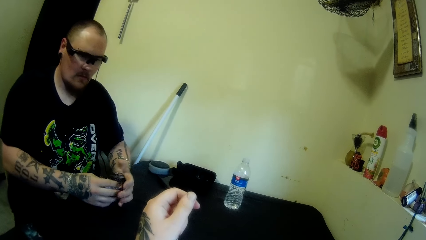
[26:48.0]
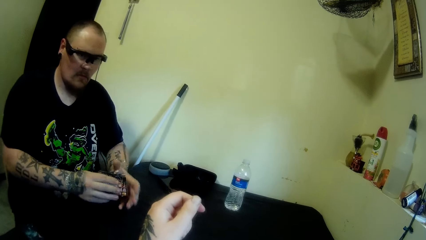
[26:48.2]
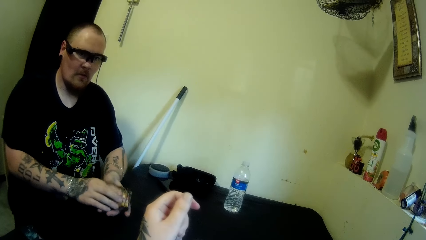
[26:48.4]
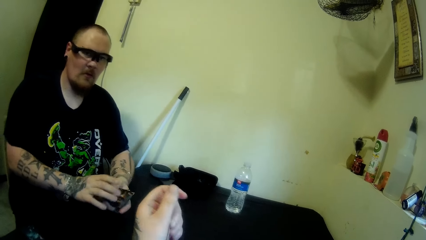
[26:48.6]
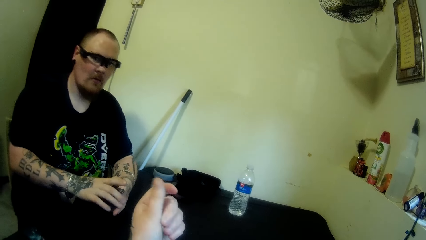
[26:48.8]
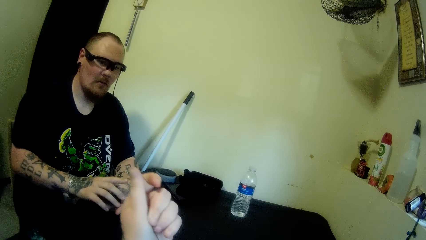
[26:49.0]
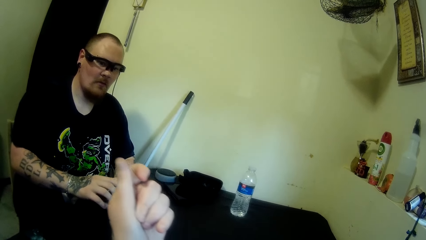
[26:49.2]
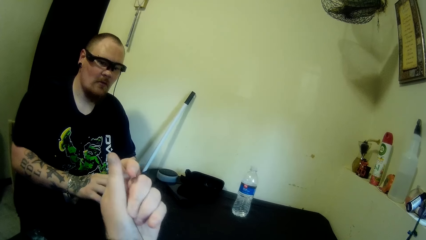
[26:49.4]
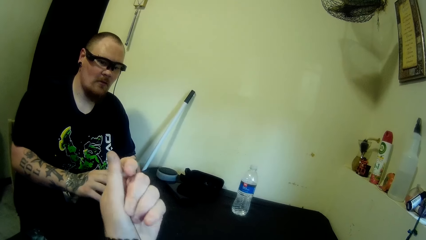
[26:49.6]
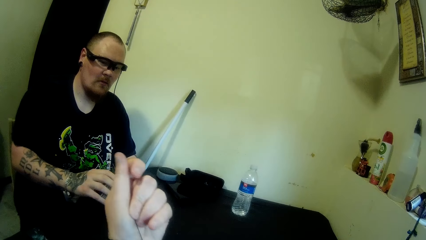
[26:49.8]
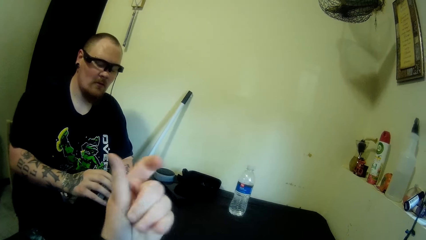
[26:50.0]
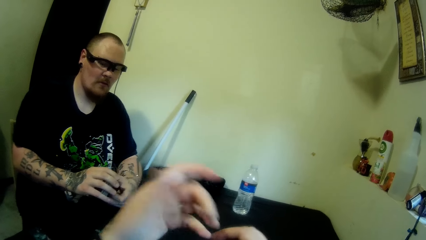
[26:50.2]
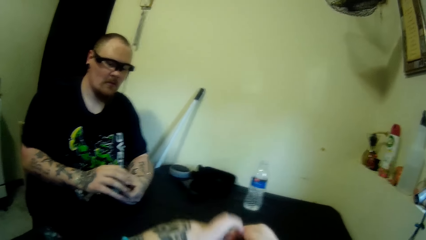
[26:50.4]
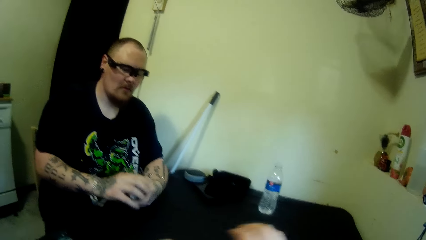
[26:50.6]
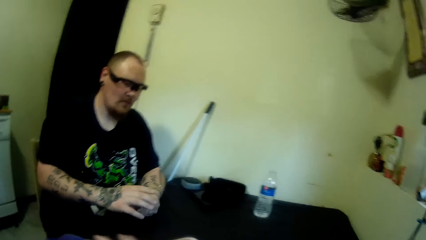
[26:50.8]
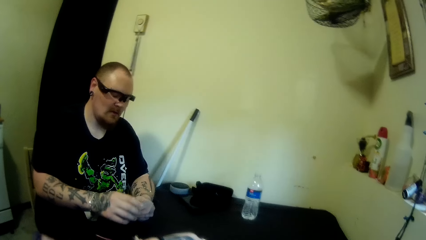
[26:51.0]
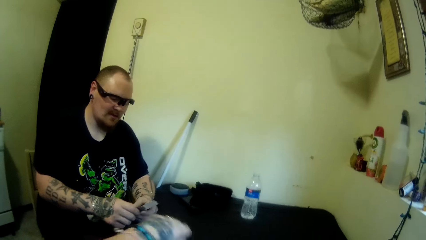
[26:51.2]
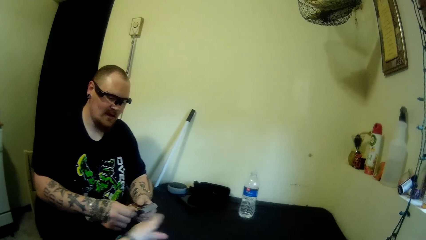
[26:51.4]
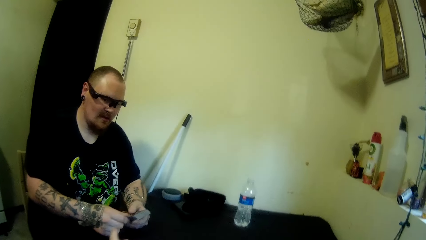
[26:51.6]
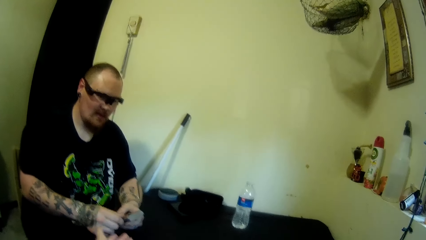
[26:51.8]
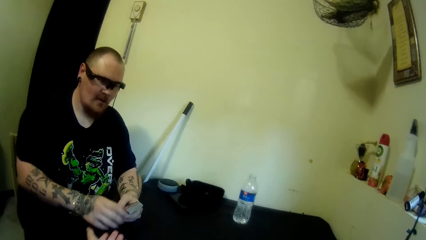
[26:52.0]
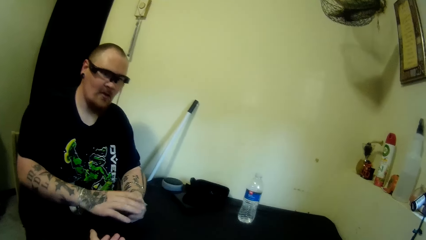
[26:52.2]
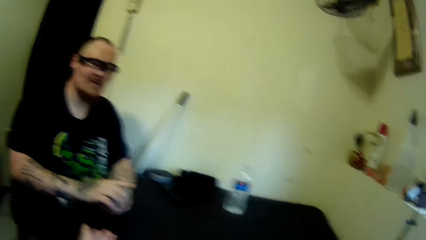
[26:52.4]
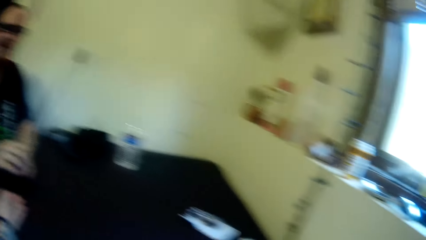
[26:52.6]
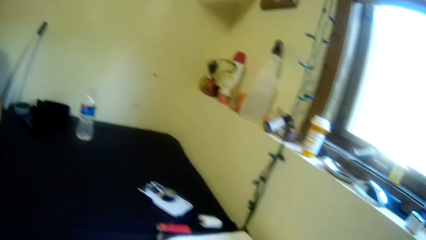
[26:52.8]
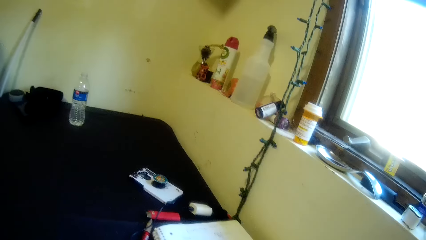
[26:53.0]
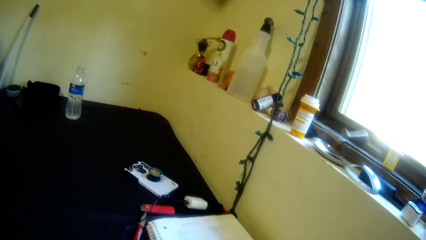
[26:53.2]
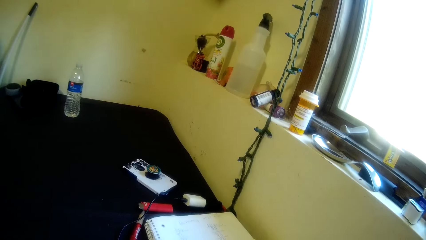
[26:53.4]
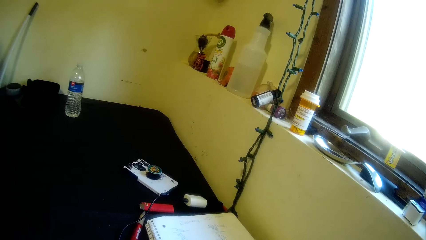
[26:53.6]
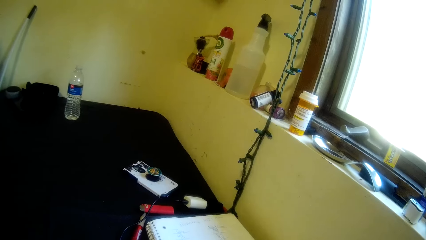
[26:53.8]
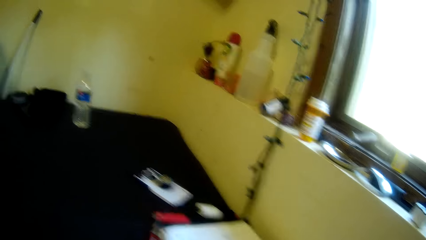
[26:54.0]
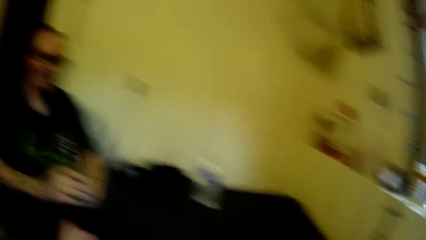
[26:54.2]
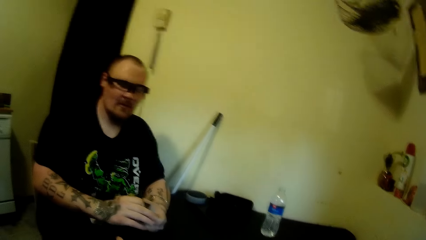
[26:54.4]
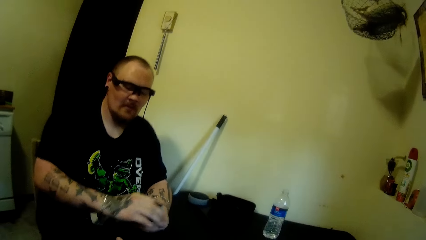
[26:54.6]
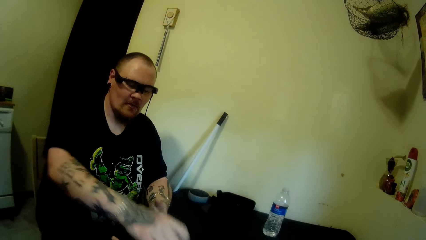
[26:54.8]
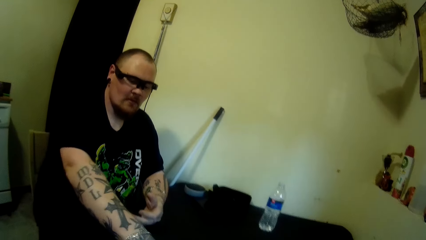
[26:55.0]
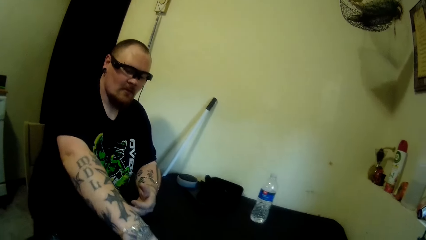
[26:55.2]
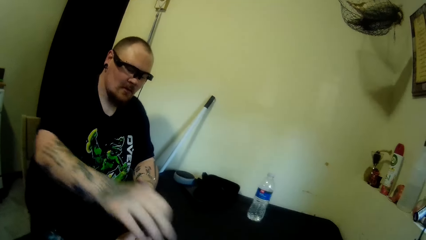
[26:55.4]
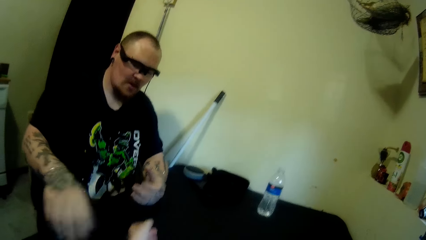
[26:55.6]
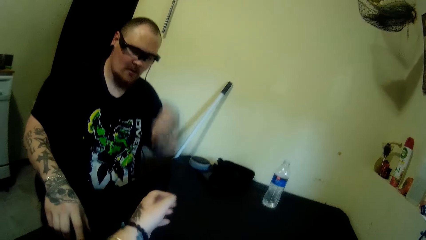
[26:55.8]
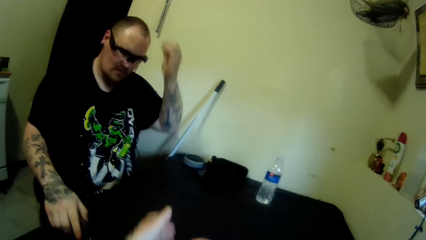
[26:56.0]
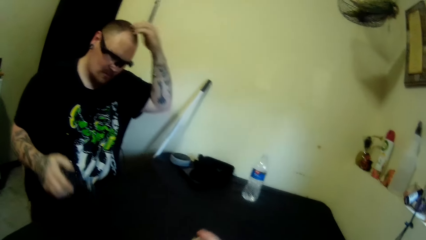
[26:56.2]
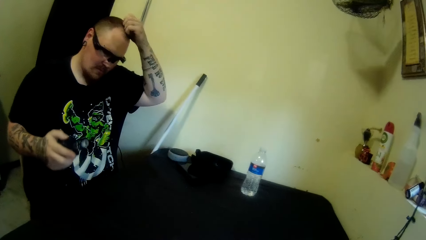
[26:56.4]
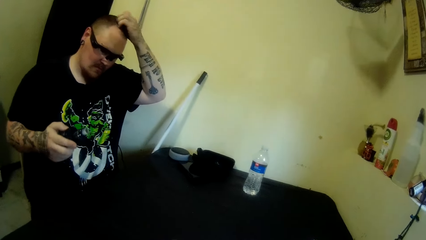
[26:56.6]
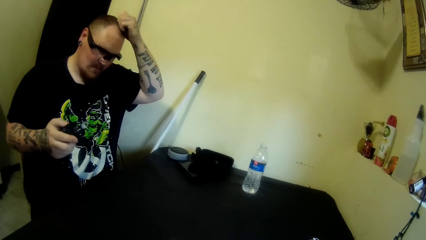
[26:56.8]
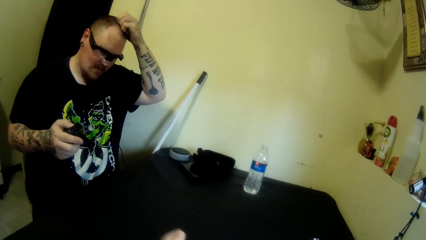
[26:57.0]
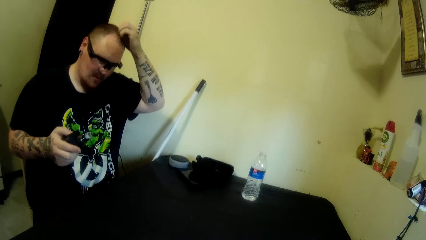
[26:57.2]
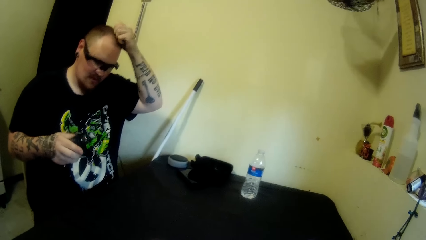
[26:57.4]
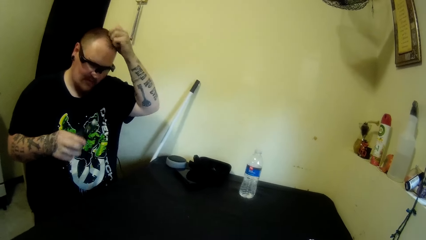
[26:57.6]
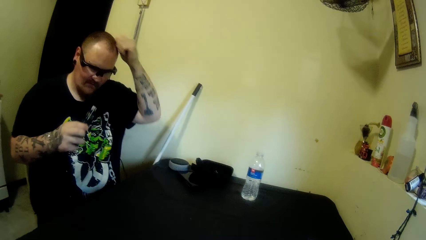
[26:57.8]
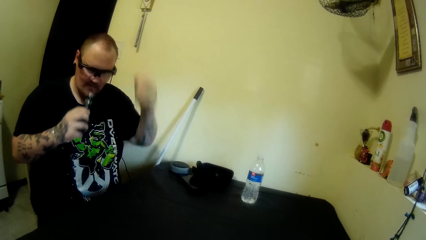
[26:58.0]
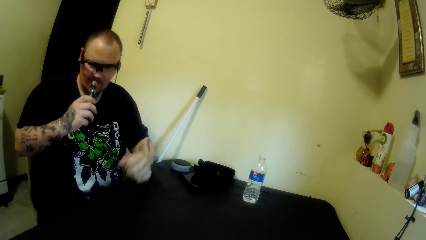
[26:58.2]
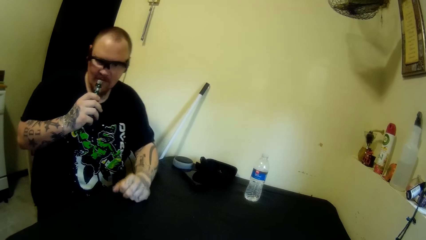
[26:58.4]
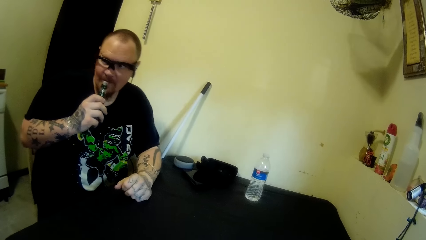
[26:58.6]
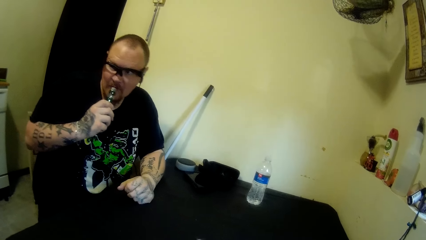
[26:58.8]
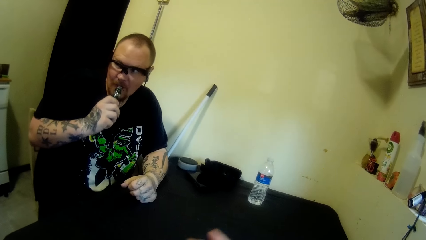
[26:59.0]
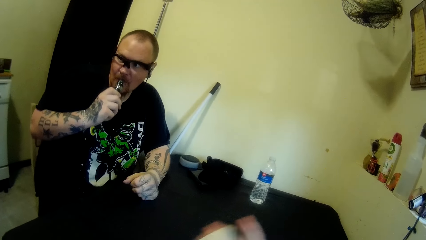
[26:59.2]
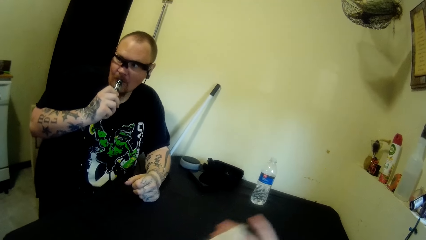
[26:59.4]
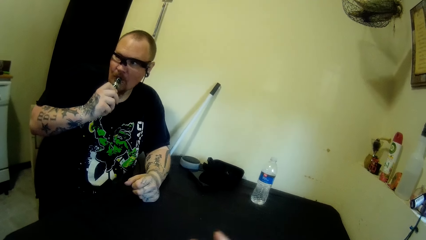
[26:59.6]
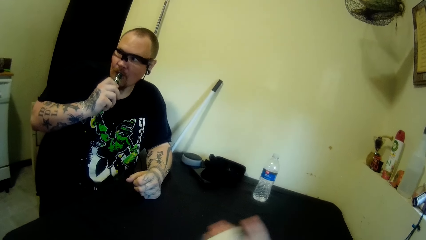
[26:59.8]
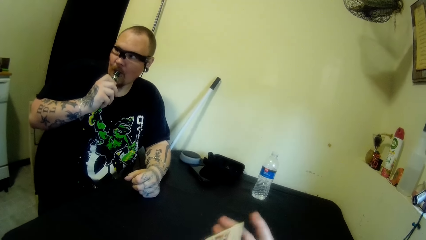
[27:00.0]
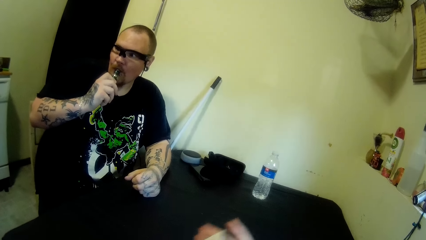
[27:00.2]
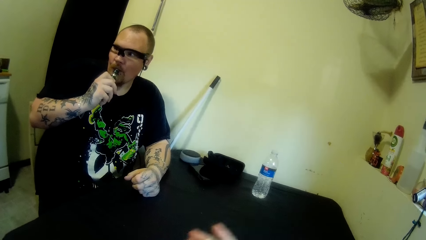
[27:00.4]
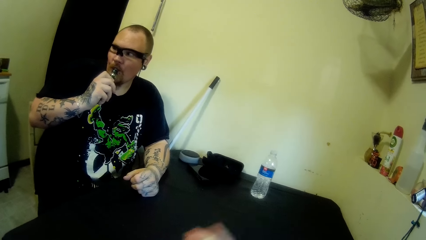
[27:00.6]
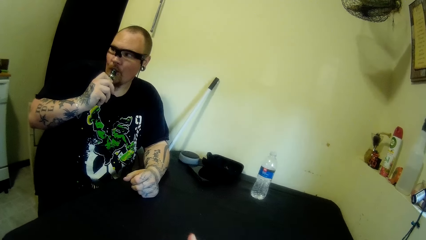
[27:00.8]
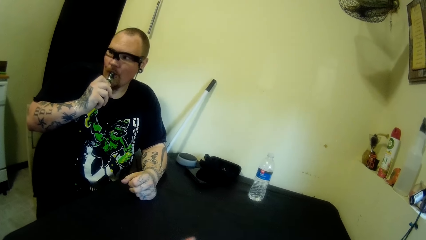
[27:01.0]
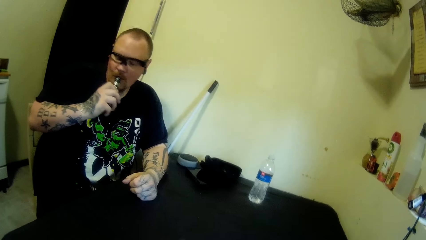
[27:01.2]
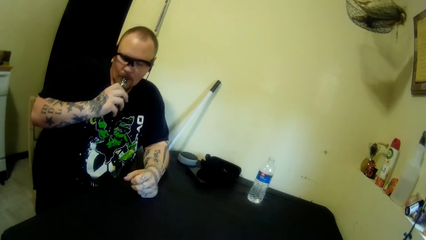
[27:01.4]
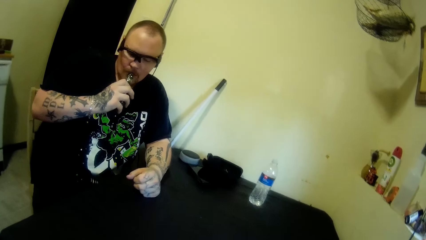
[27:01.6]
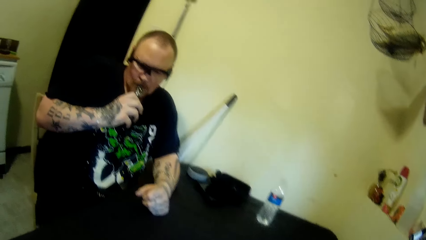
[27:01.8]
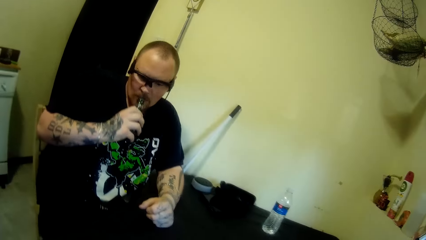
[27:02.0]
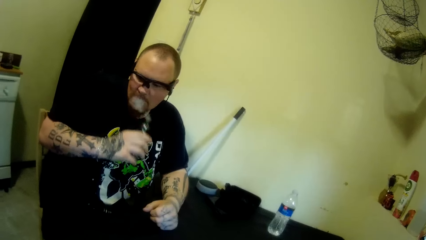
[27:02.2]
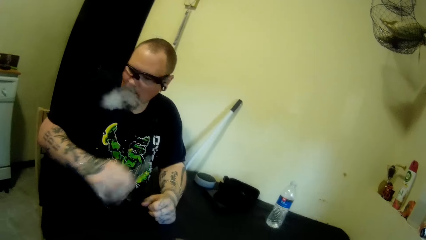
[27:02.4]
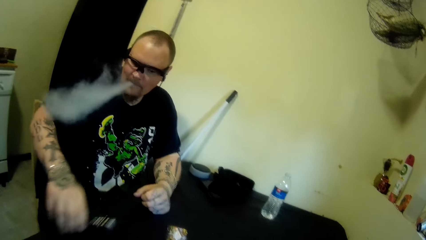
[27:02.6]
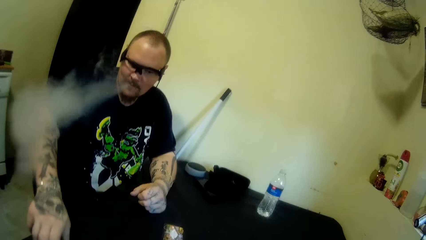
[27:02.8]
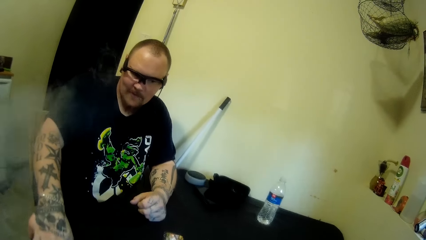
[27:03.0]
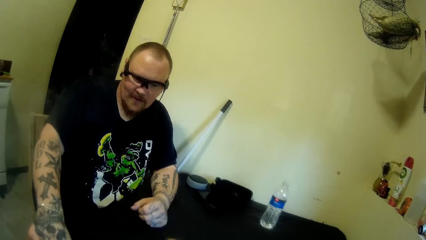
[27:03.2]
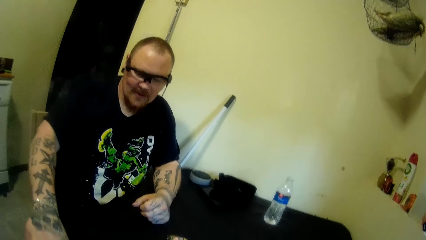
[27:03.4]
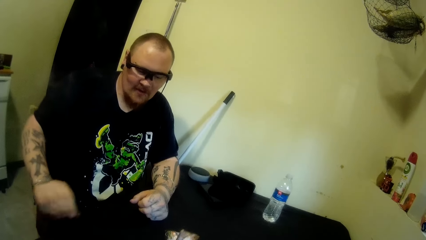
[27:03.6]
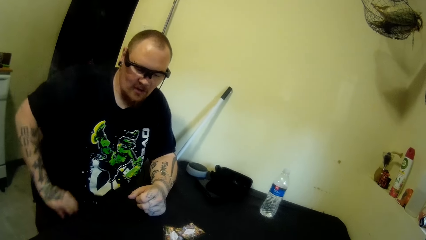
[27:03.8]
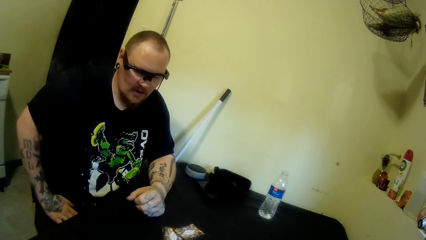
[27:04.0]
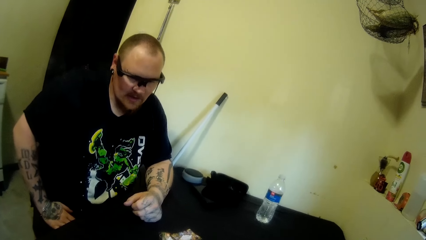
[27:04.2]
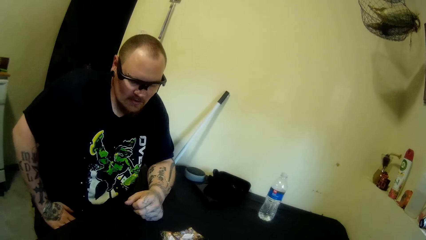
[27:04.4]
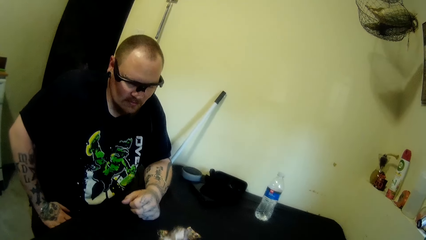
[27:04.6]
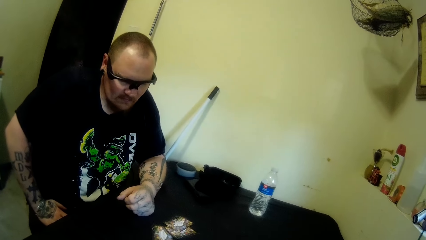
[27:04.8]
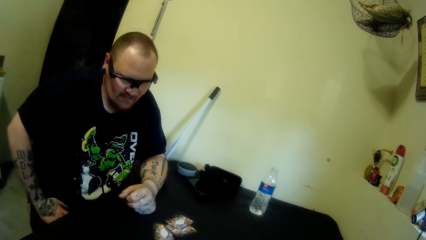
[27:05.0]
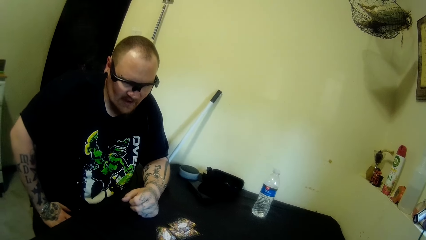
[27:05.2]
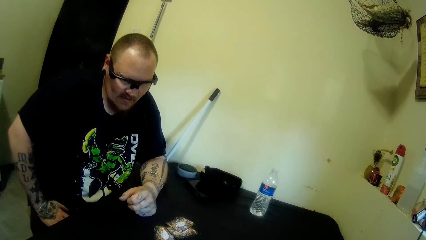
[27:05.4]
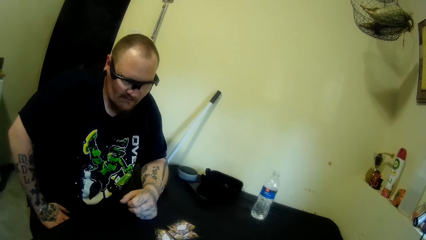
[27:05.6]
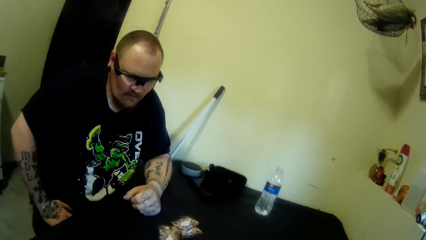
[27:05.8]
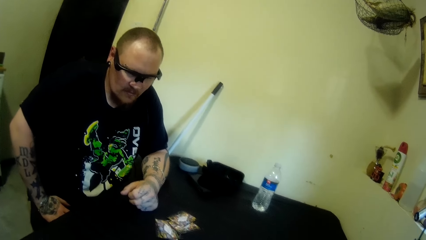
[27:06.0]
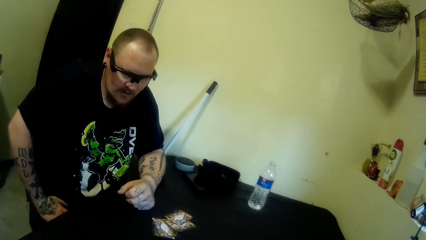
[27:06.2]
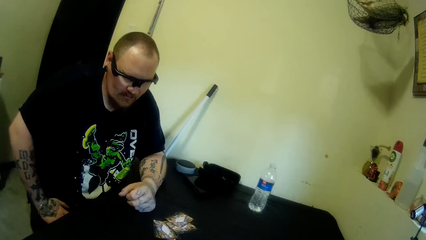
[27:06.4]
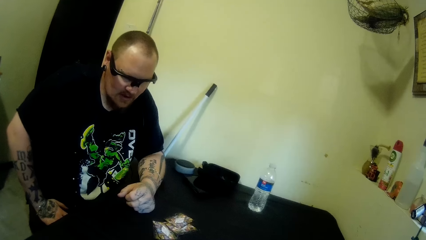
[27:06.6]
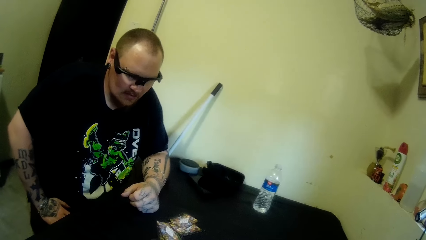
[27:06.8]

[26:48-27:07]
A man holds cards with one hand. The man touches the cards. The camera wearer lowers a hand. They move a hand. The man puts the bunch of cards on the table. The man picks up the hookah from the table. The camera wearer moves a hand. The man scratches his head with his left hand. The man moves his hand away from the head. The man smokes from the hookah. The man rests his hand on the table. The camera wearer arranges the cards. The man lets out smoke from his mouth. The man drops the hookah on the table. The man talks with the camera wearer. The man rests his hand on his thigh. The camera wearer drops some cards on the table. They throw the cards.
